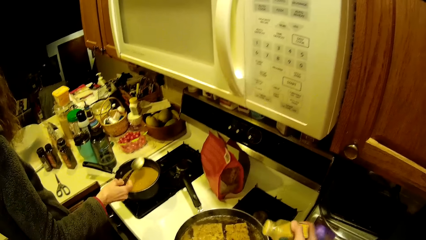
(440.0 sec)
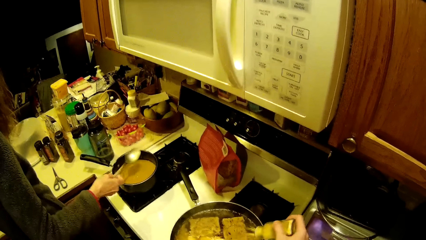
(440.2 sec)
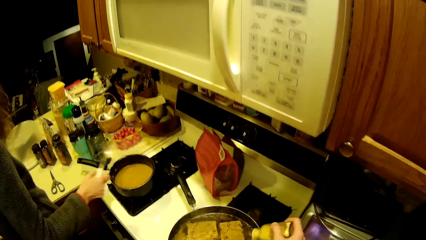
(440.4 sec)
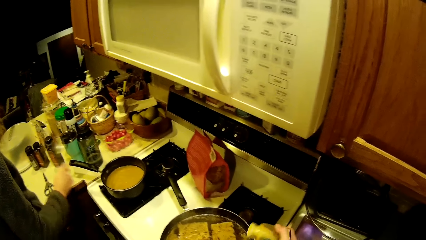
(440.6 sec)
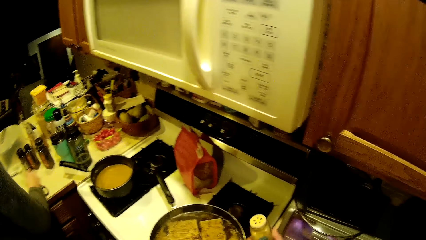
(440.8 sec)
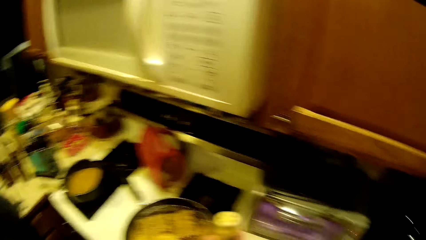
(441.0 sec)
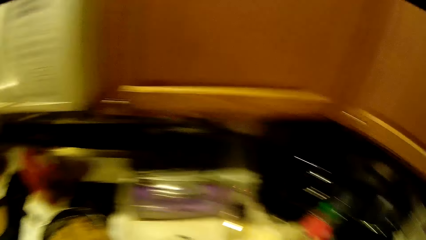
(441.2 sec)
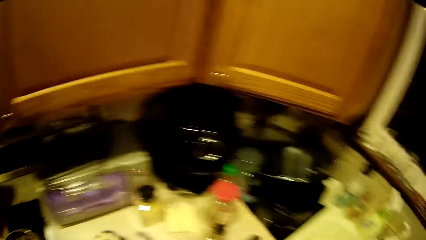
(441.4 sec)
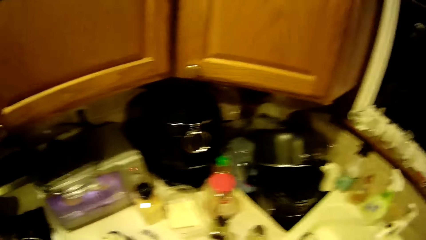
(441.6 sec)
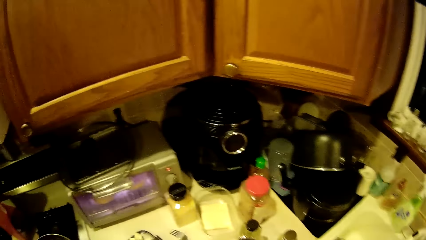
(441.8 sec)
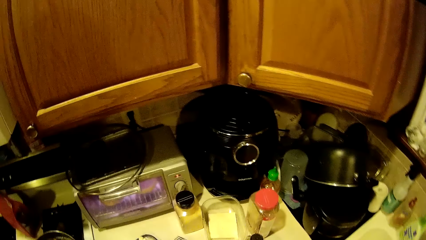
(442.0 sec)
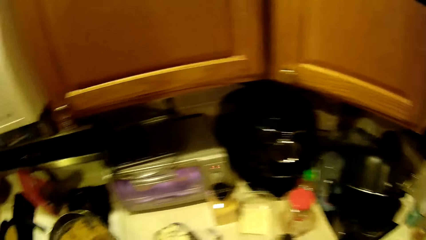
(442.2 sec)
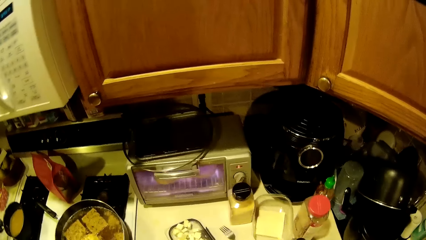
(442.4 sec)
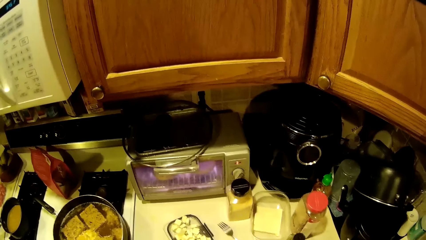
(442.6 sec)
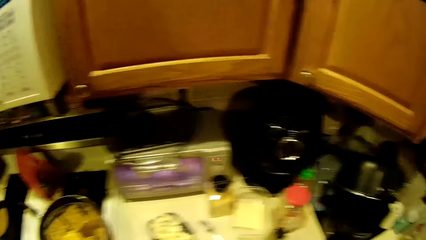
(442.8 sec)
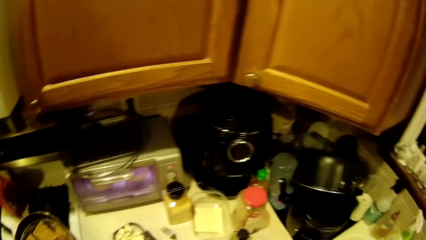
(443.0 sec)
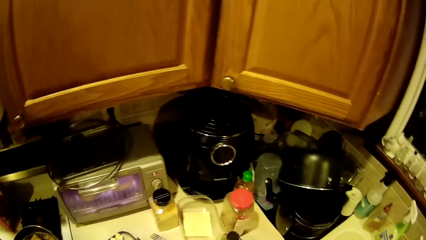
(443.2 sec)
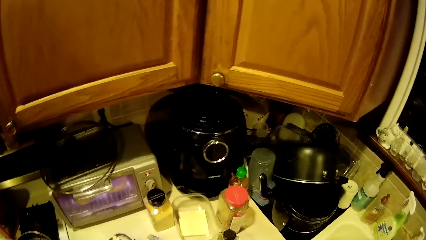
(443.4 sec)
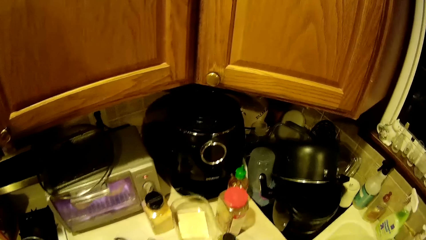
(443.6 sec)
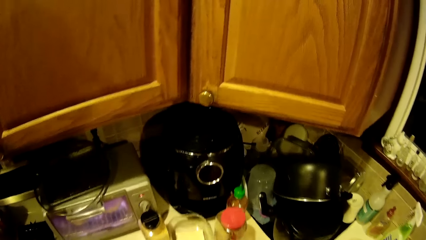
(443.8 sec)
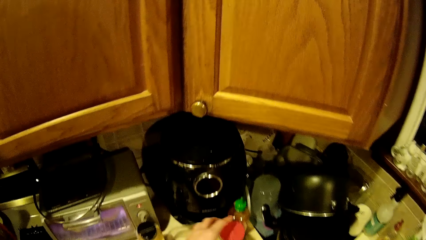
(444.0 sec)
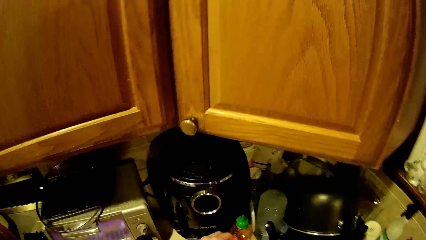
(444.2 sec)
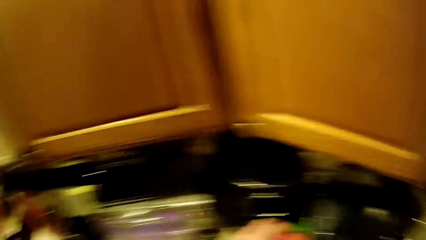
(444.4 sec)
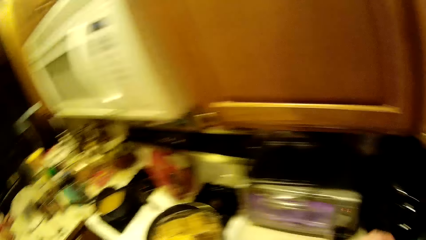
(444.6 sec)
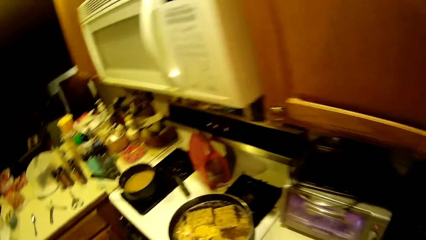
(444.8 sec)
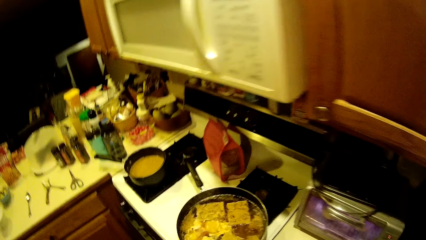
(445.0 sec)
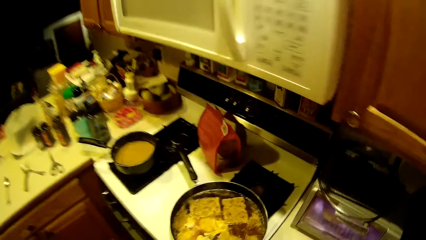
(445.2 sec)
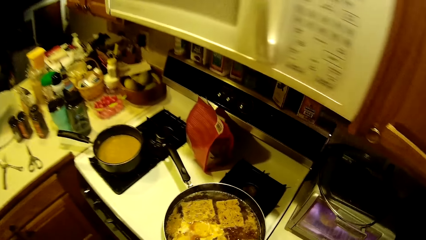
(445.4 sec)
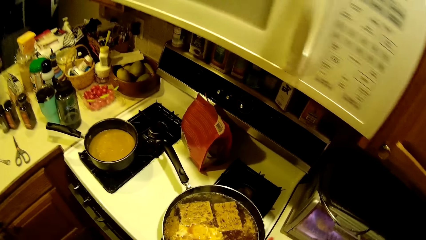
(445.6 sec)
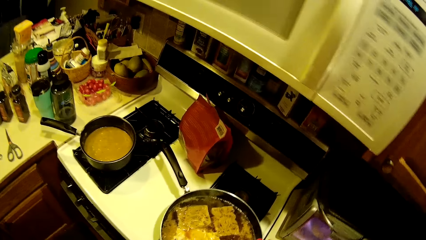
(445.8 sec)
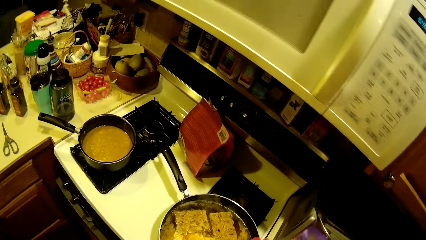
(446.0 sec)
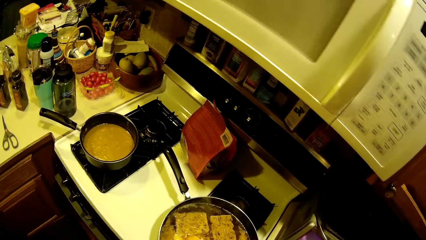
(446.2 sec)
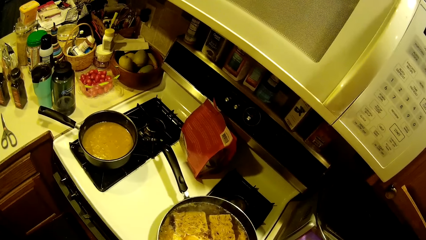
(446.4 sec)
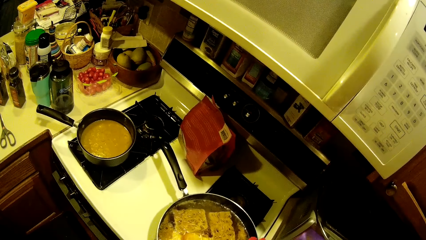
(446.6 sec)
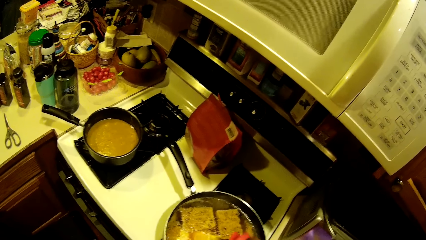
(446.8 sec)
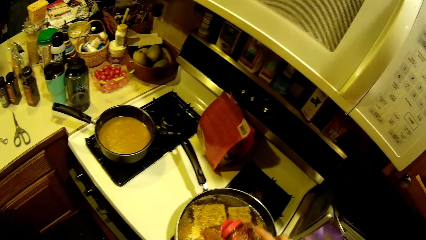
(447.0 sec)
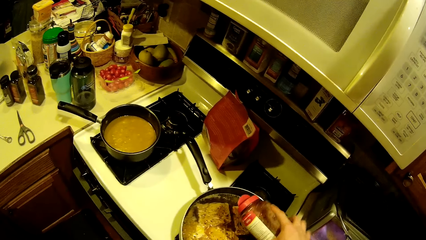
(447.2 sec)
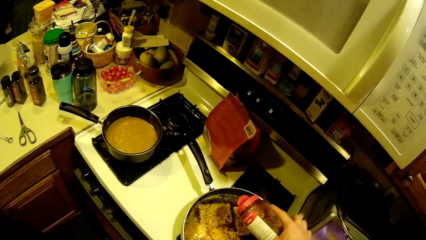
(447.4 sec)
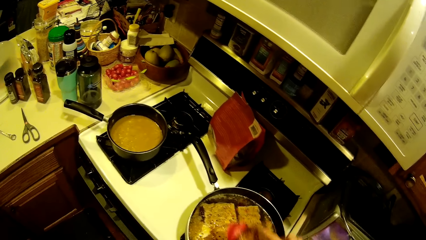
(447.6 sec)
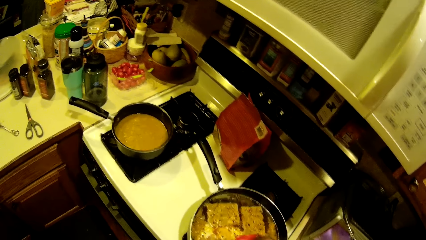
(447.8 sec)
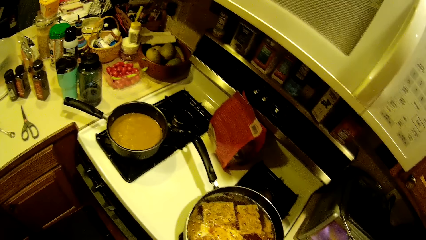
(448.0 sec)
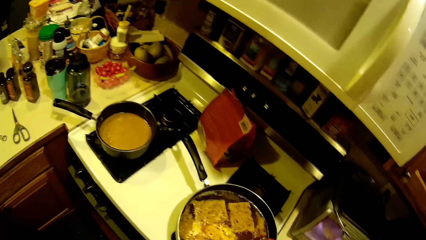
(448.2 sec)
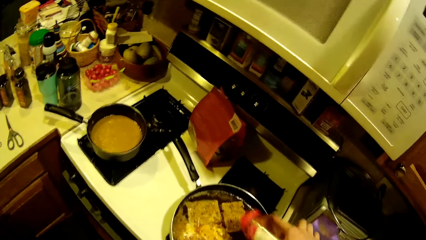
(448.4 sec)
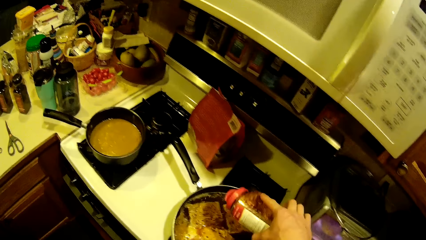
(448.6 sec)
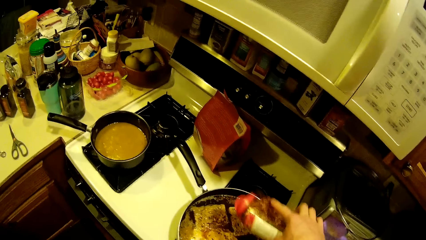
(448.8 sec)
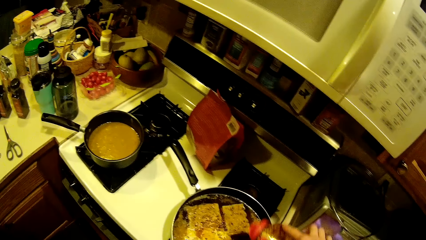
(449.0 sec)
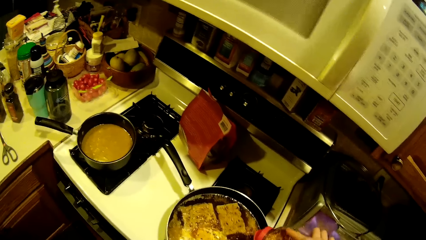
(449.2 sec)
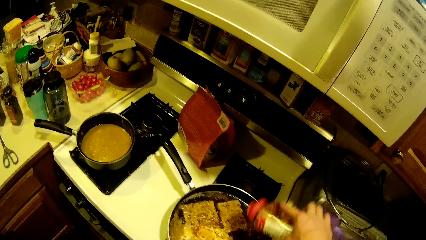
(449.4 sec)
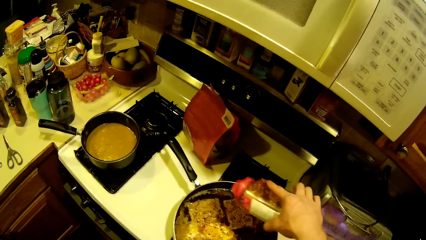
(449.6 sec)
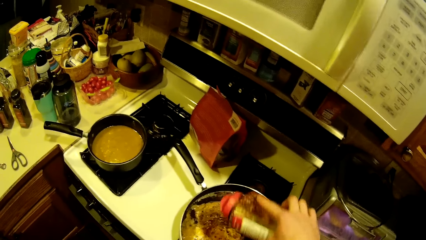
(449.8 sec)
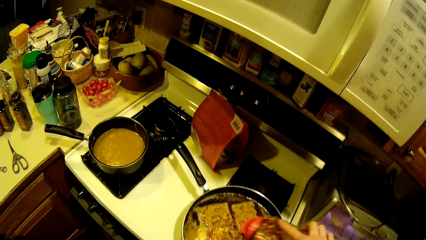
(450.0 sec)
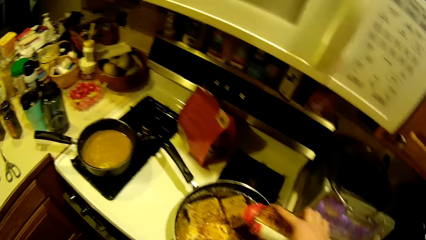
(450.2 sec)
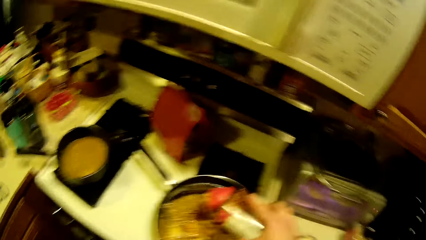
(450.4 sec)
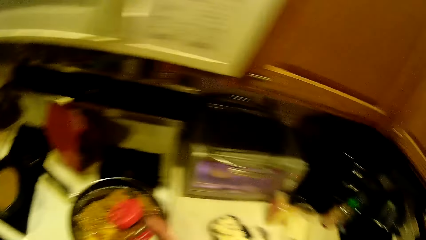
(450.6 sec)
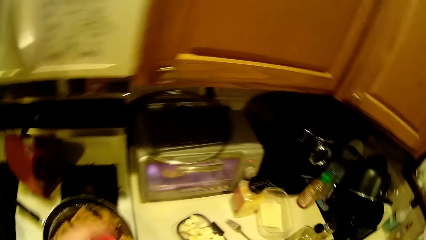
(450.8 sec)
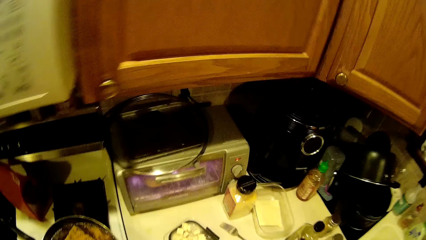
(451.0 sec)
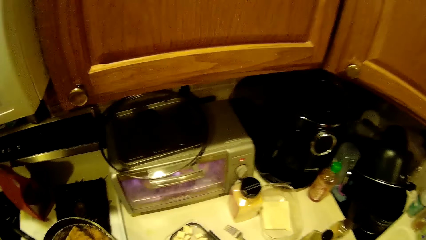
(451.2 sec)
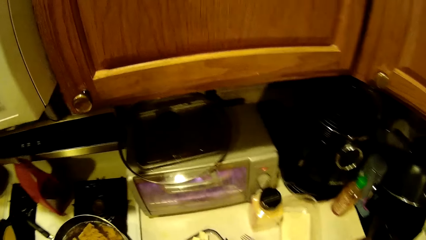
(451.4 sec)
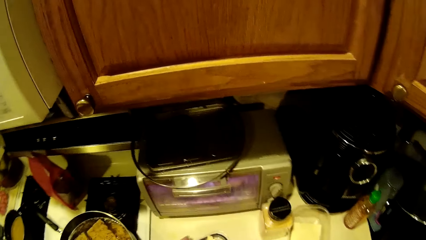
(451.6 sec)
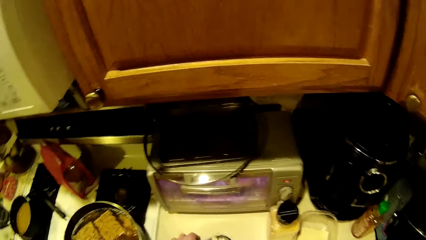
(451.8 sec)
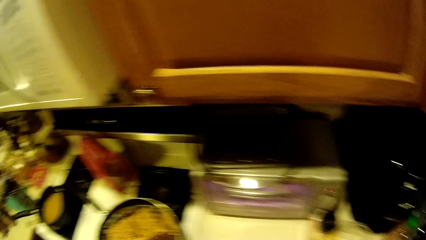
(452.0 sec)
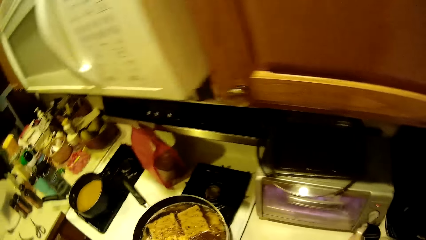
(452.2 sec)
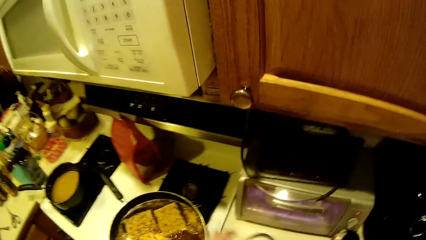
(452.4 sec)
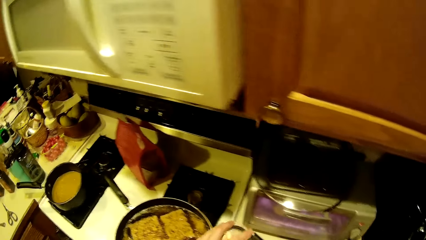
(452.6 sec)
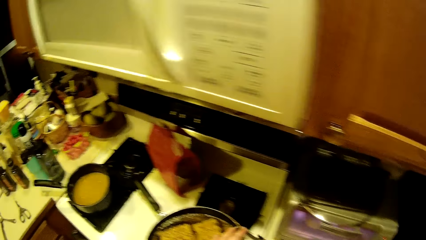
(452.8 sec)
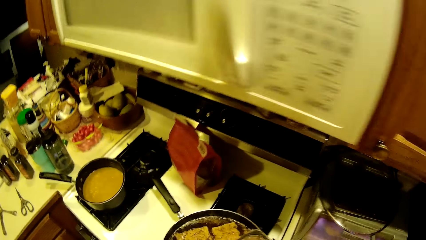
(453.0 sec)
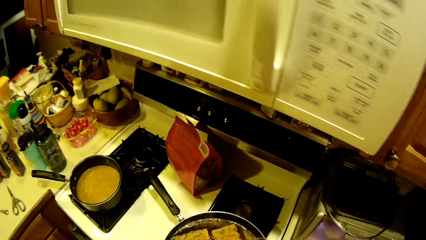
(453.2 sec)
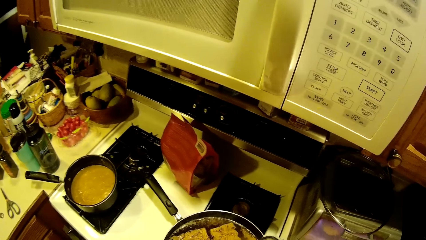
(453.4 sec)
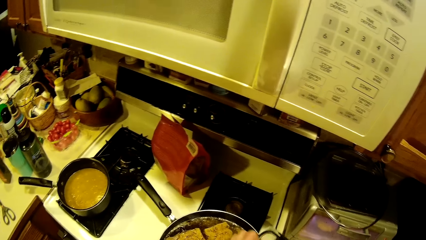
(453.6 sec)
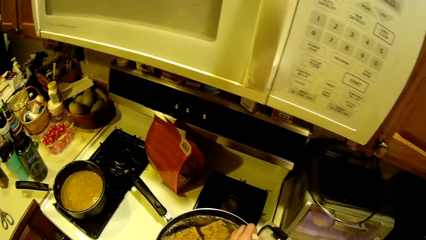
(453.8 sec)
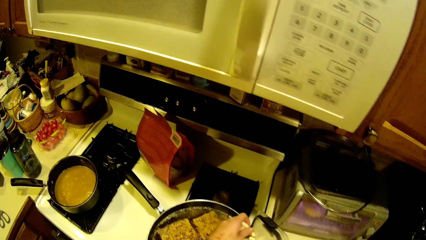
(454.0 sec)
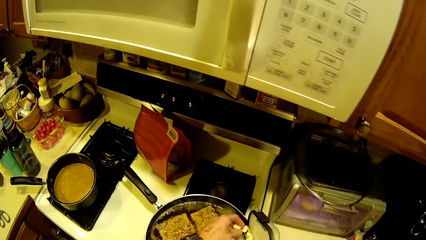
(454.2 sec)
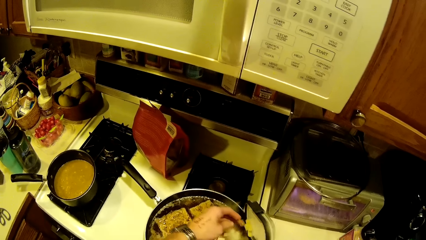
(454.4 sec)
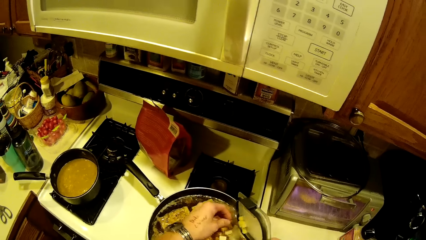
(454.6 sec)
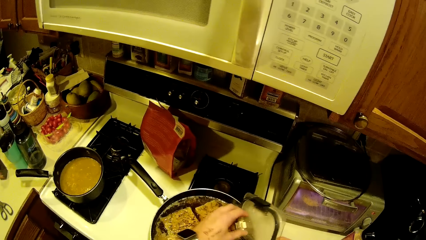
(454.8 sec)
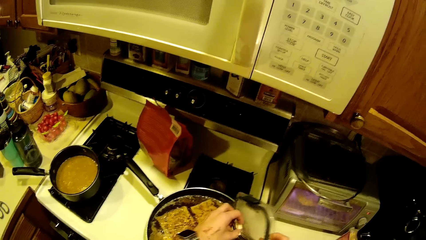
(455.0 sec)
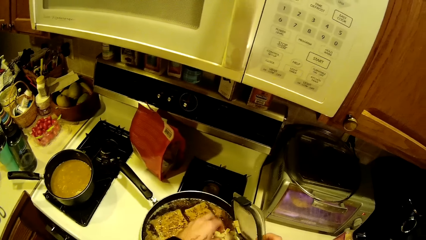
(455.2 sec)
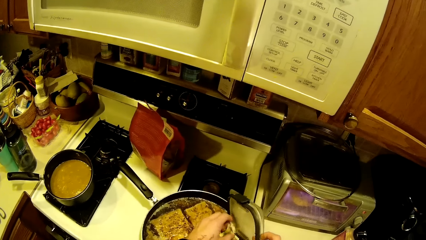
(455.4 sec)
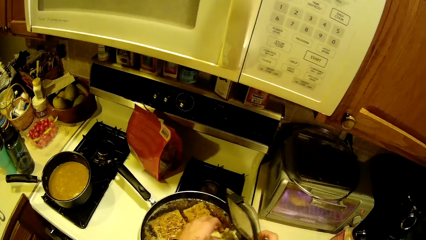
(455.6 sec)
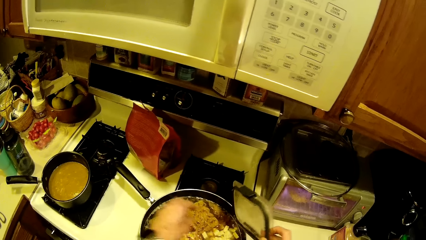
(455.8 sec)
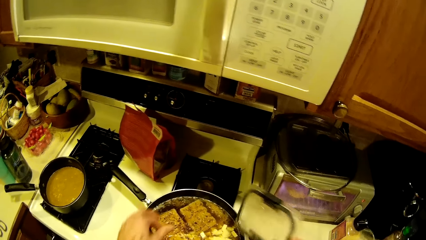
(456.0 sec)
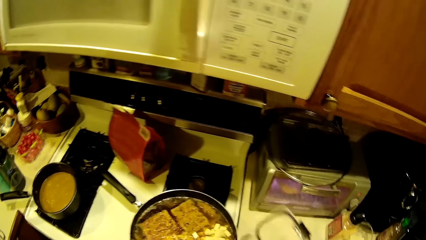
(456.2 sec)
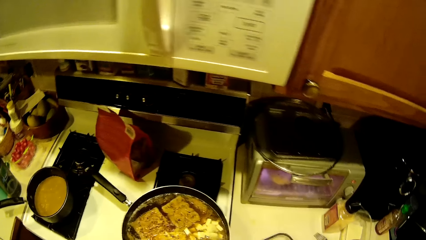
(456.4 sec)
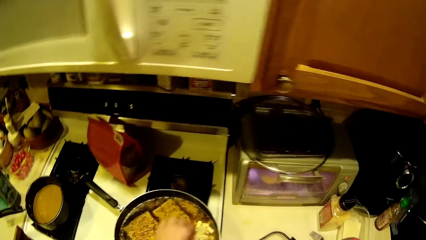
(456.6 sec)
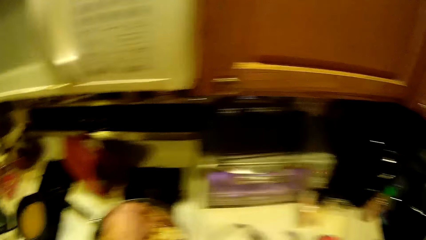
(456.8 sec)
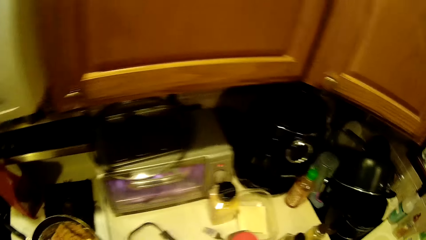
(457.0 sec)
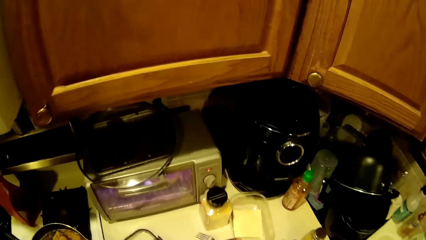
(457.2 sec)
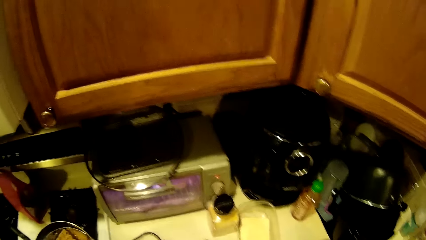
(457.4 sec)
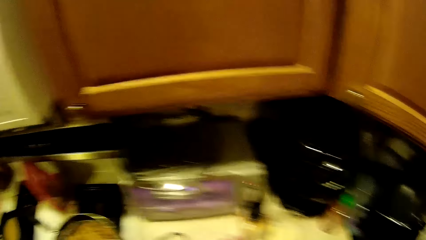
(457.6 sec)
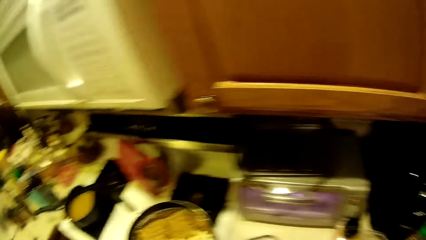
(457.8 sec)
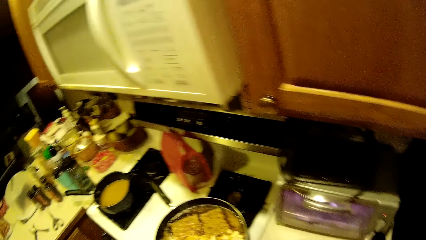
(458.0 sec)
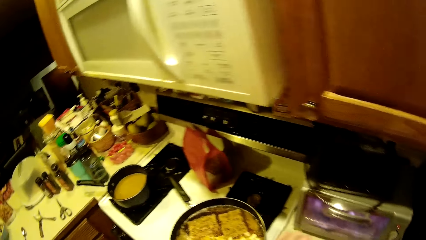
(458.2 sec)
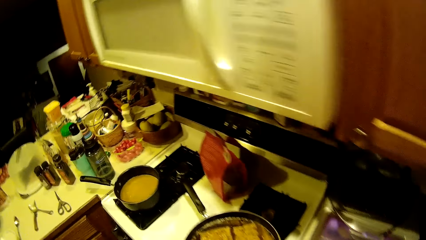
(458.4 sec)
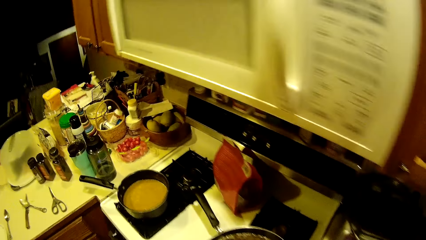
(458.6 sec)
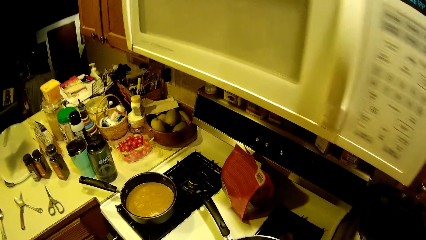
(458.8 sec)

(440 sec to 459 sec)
A lady puts down a spoon. The camera wearer applies pepper from the pepper jar into the fry pan with his right hand. He puts something in the cooking pan. He puts something in the cooking pan again. He pours noodle ingredients from a container into the fry pan with both hands, and places the container on the kitchen counter top with his right hand.
